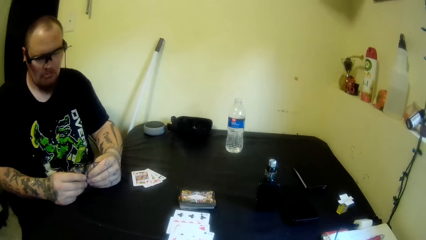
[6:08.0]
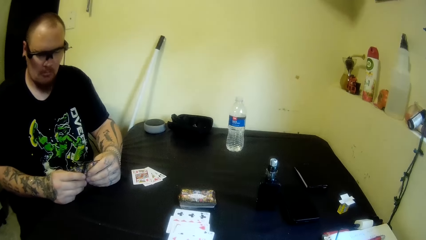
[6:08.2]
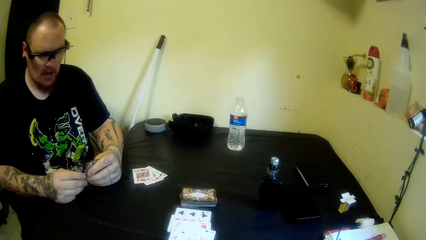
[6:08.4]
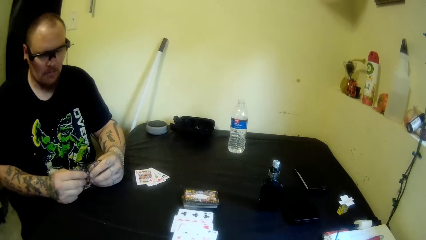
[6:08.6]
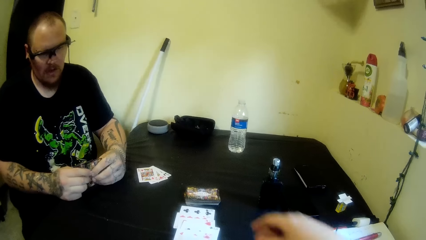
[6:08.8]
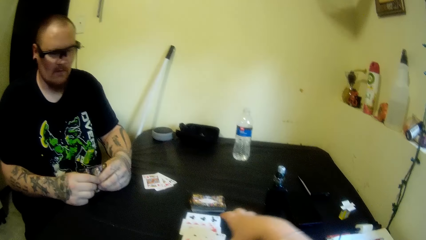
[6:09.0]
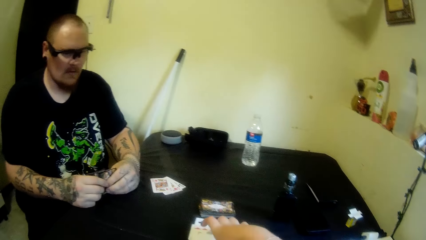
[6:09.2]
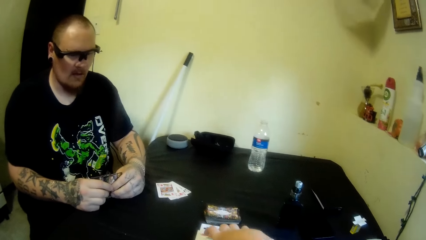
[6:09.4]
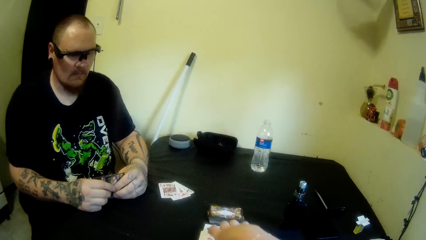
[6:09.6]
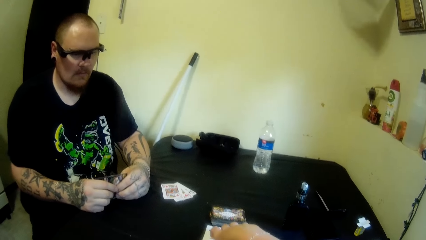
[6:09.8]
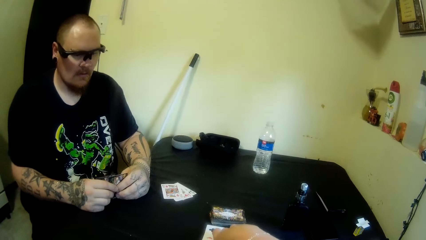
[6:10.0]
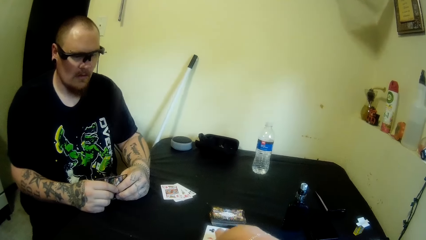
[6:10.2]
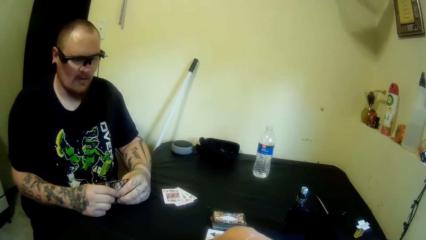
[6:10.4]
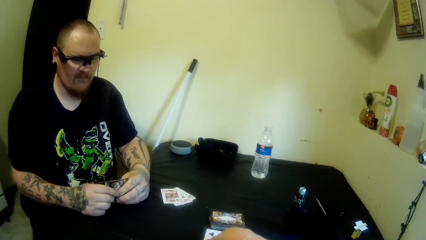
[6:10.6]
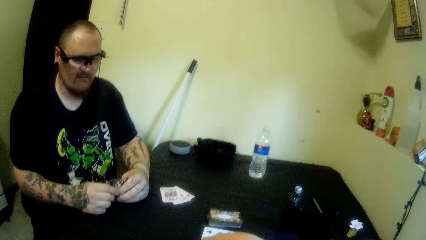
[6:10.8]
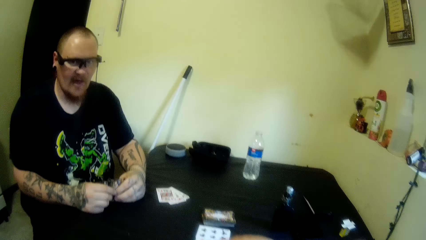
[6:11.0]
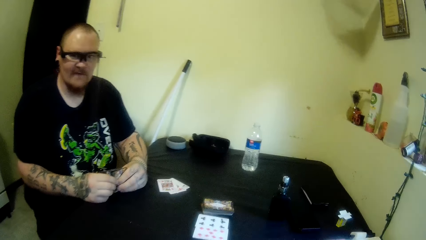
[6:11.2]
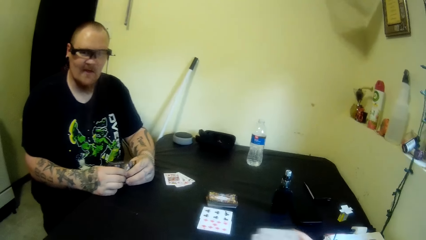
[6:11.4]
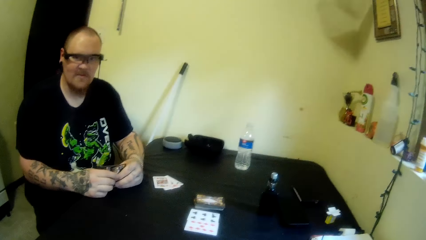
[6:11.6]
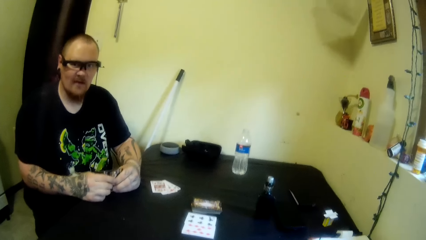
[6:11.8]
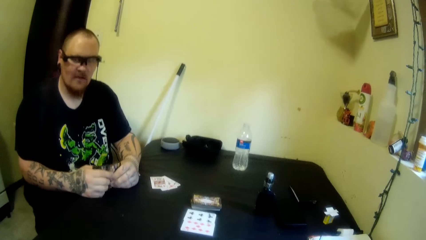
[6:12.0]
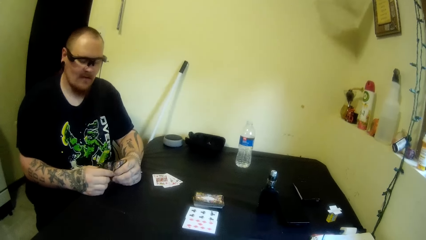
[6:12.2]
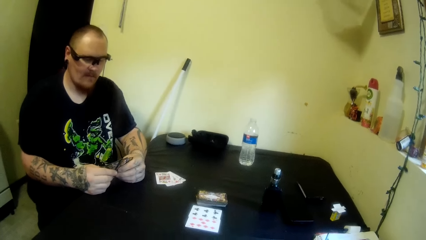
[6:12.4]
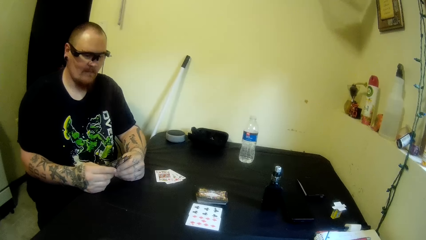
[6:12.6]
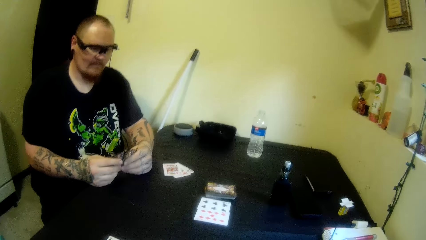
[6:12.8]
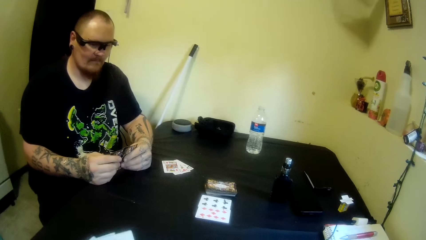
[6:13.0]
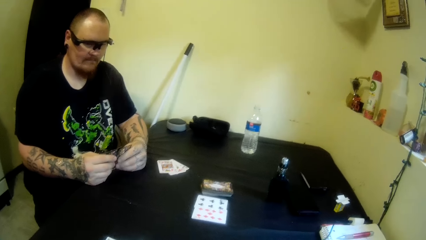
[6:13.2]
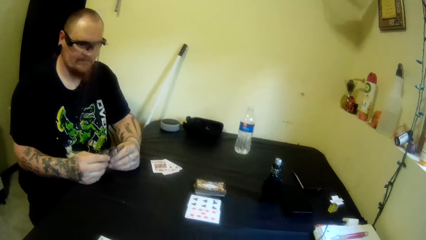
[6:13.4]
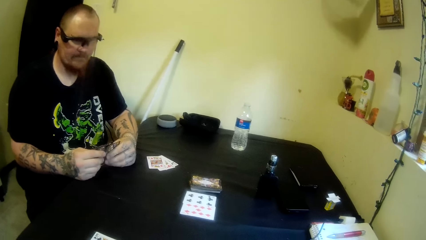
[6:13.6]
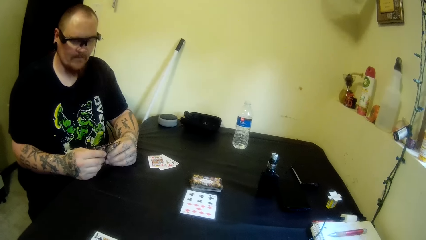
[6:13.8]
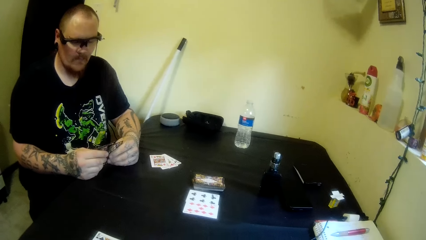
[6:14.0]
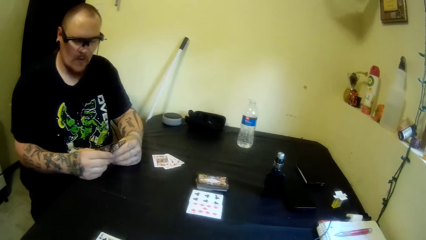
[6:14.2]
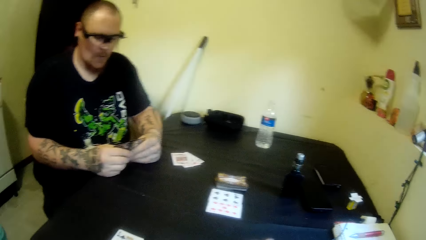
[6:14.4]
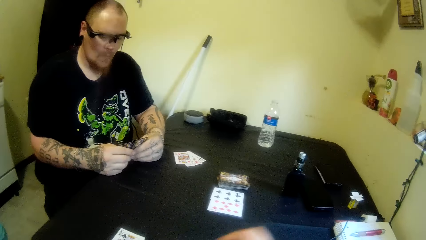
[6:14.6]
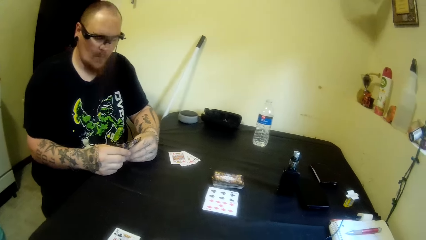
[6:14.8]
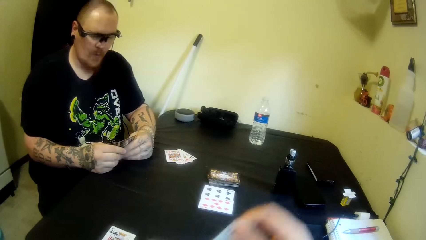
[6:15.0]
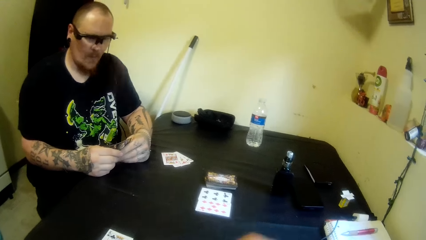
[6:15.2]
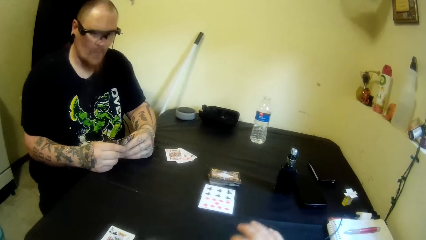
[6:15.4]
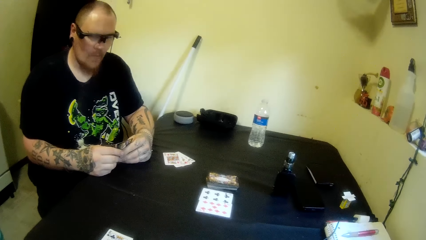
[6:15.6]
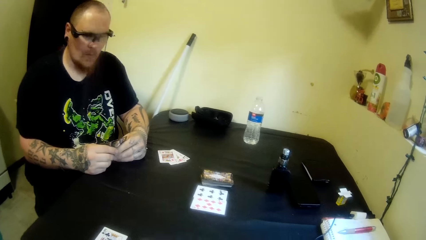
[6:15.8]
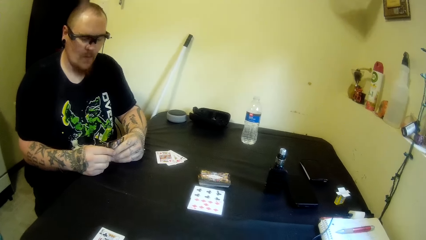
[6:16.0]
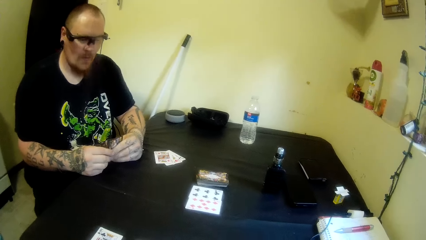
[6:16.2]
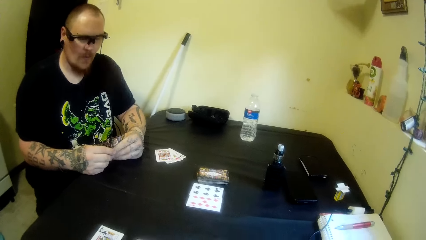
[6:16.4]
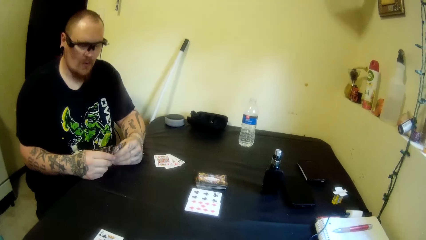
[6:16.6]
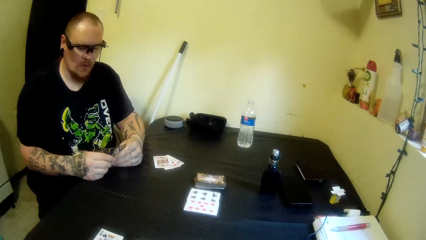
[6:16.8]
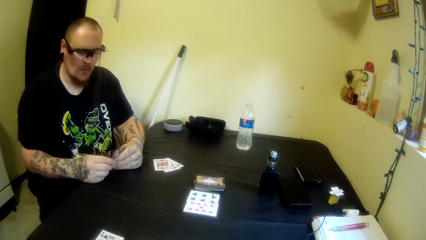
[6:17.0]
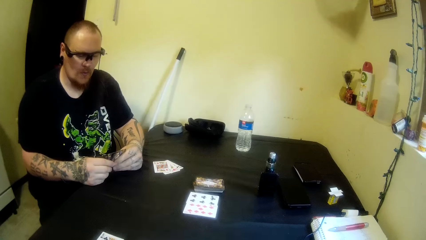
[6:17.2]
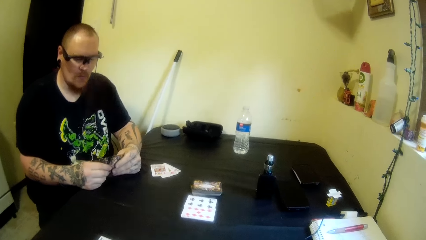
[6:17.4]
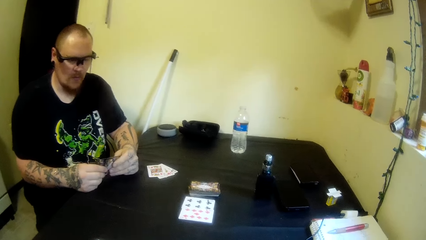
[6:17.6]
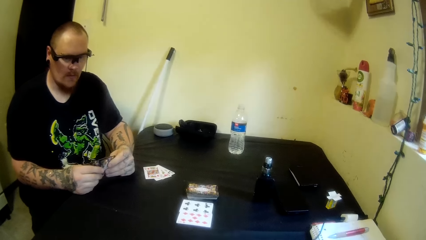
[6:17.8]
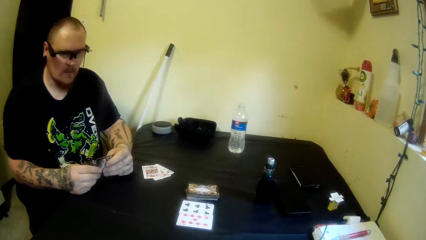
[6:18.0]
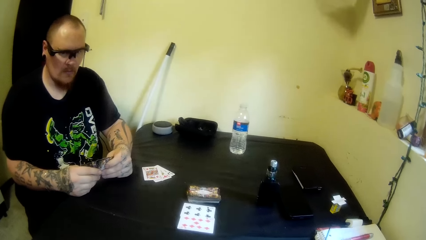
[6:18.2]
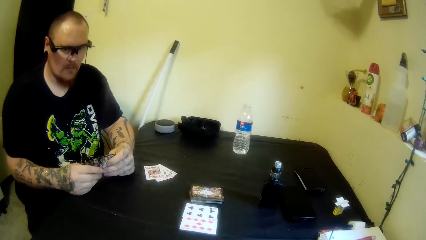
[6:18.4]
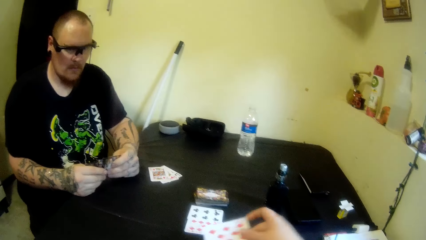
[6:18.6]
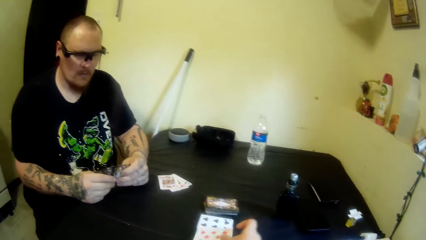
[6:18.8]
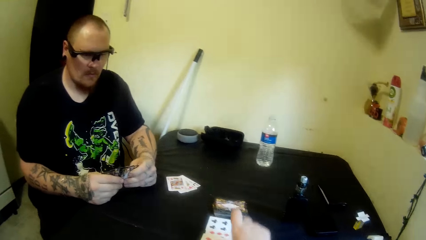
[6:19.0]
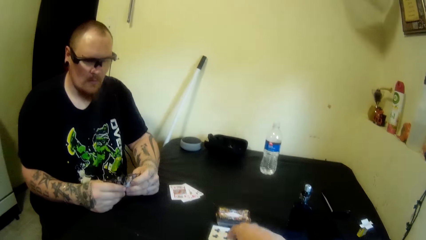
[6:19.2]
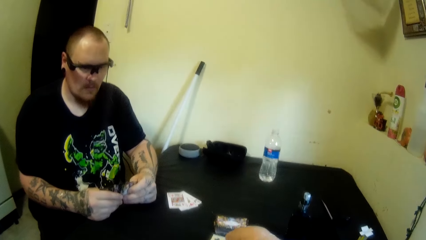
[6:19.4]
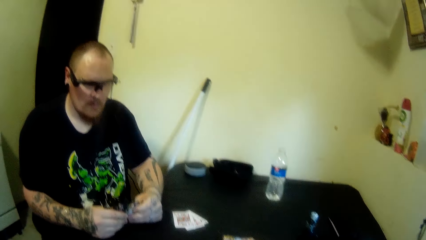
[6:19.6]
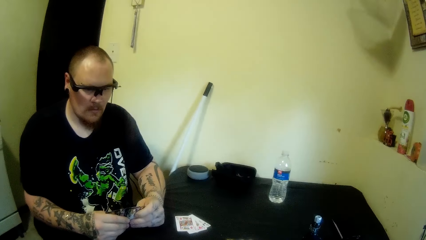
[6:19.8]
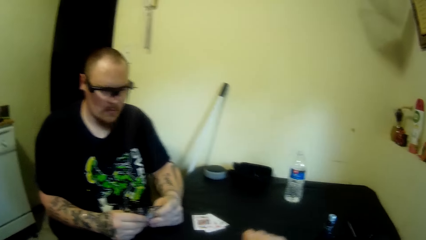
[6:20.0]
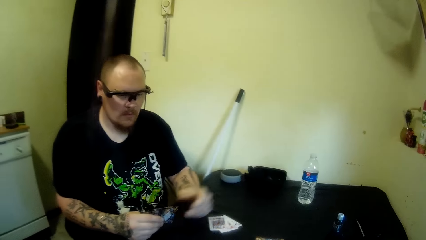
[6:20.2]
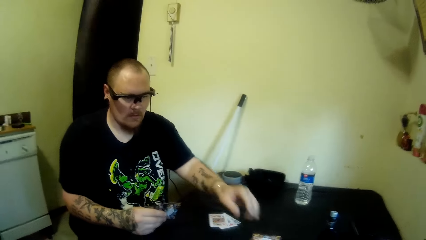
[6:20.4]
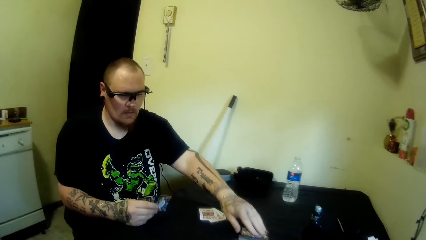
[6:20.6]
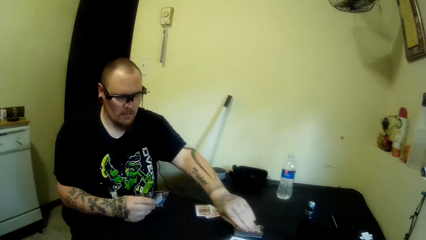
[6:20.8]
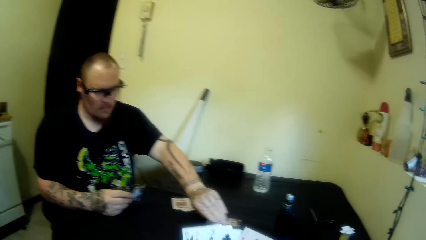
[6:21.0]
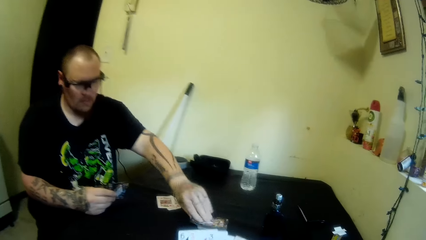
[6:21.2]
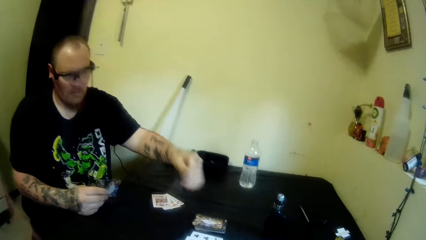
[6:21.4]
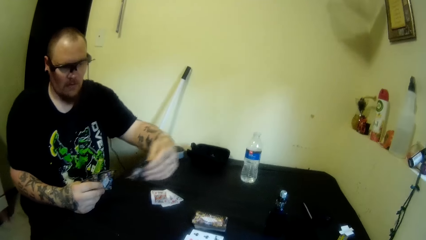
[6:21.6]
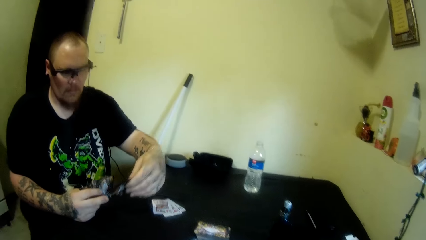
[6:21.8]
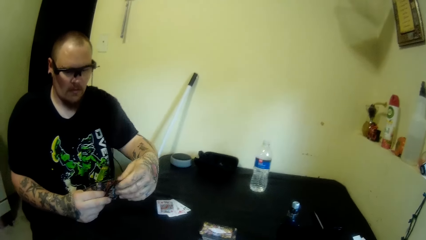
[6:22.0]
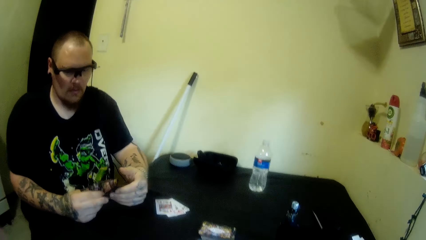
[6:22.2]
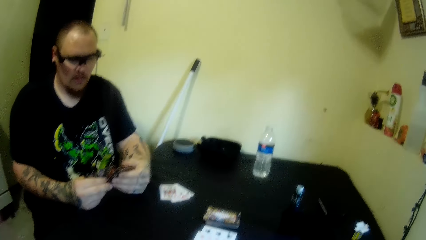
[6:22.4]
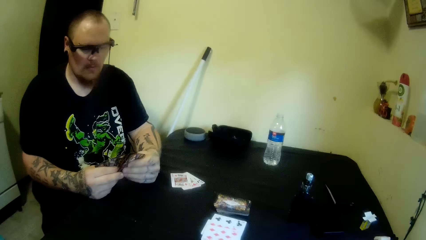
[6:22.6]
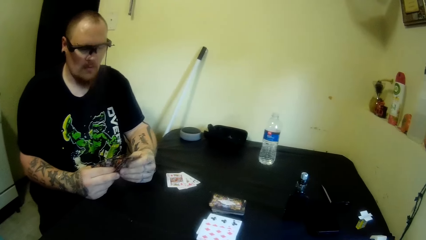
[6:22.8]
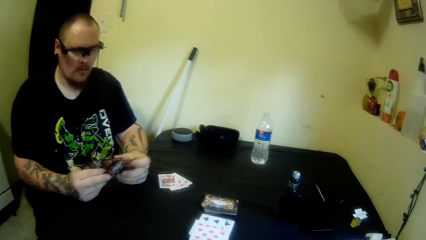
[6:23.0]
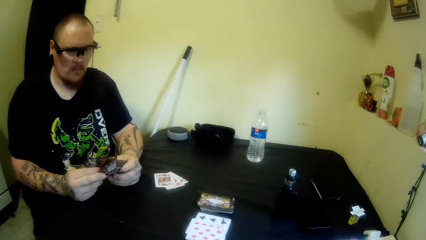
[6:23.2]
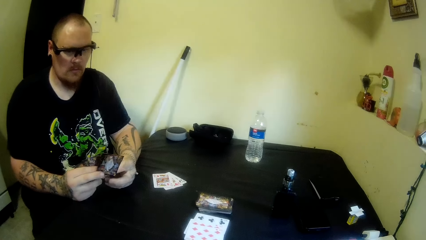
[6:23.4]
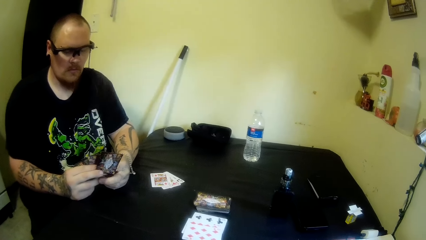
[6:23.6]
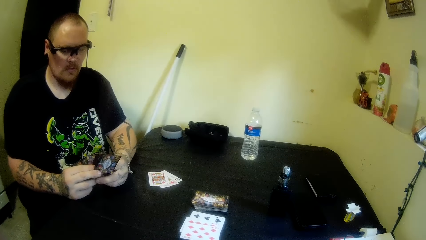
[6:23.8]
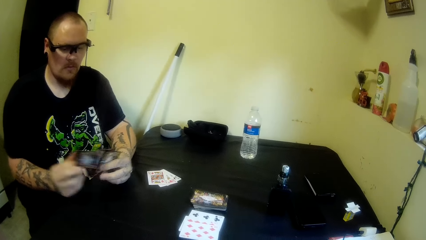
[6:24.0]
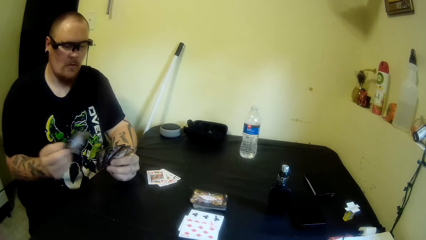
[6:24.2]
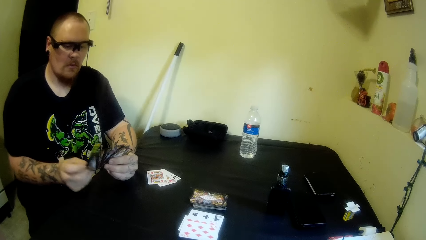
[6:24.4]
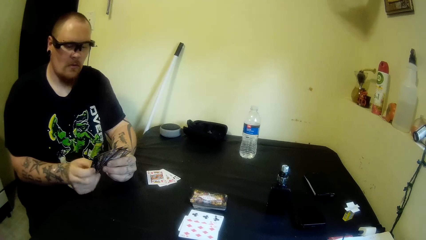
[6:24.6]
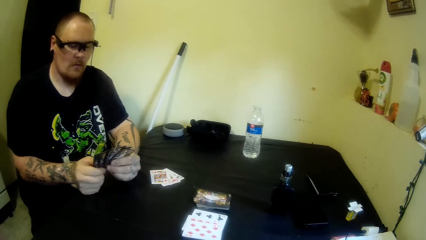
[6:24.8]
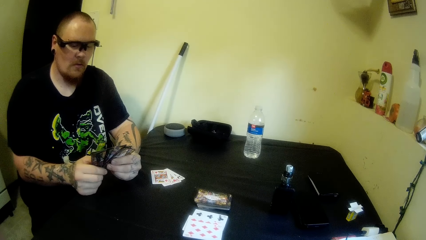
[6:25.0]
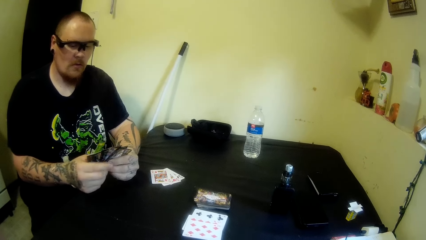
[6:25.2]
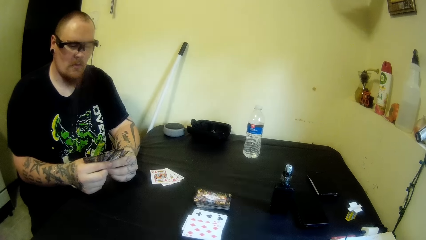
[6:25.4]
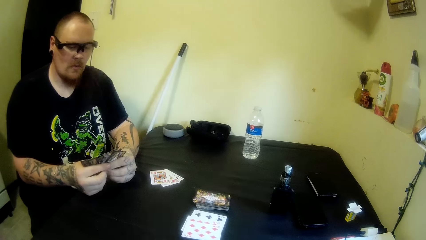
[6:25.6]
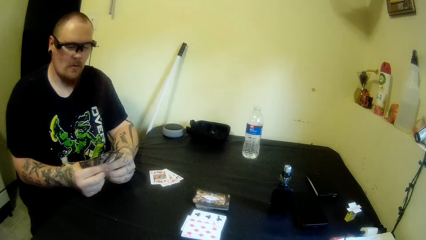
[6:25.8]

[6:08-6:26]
The camera wearer picks a card from the table with his right hand. The man stares at the cards on the table. The camera wearer shuffles his cards with his right hand. He drops a card on the table with his right hand and picks a card from the table. The man picks another card from the table with his left hand. He takes the card with his right hand, shuffles the cards in his hands, and places the card with his other cards.
